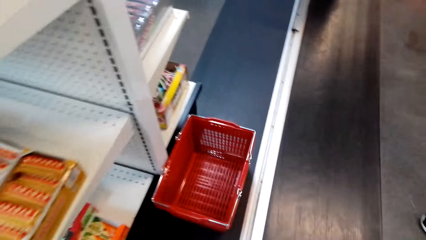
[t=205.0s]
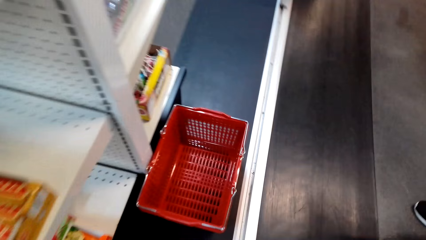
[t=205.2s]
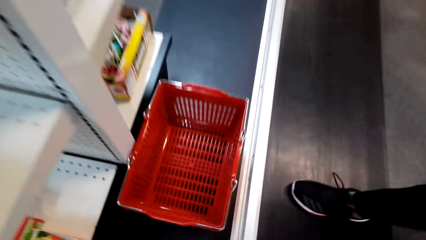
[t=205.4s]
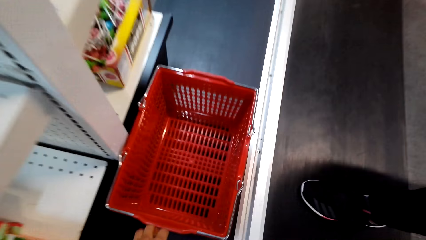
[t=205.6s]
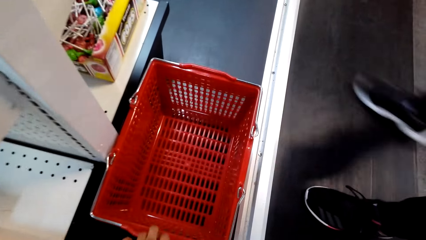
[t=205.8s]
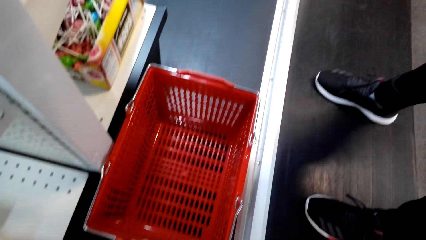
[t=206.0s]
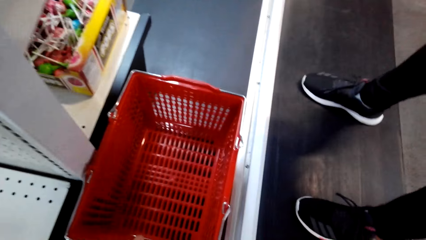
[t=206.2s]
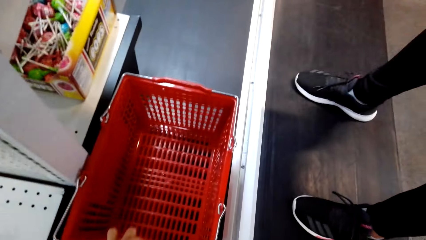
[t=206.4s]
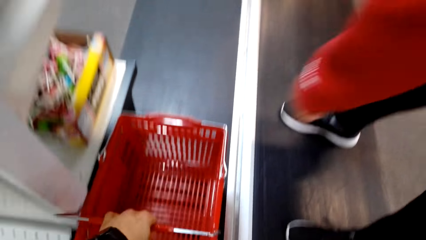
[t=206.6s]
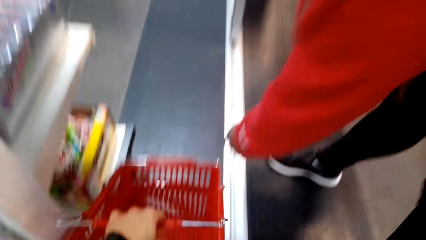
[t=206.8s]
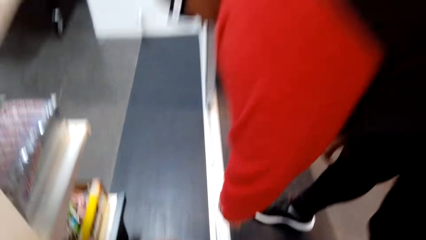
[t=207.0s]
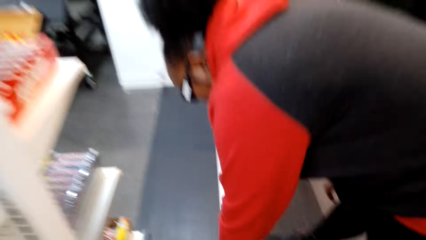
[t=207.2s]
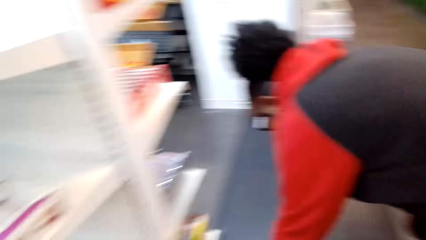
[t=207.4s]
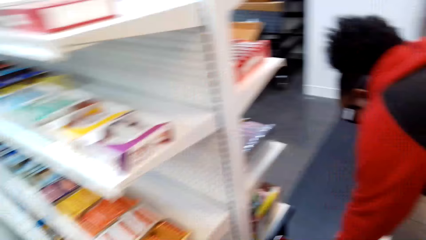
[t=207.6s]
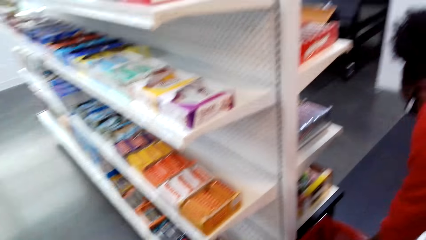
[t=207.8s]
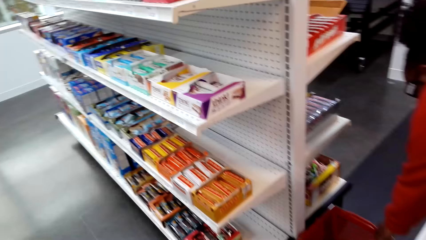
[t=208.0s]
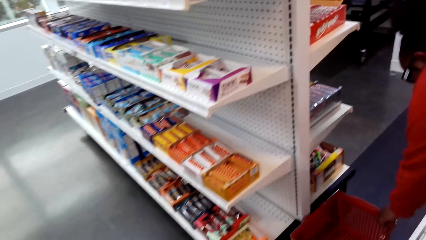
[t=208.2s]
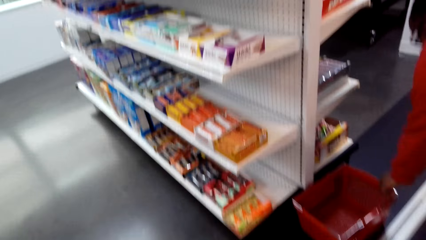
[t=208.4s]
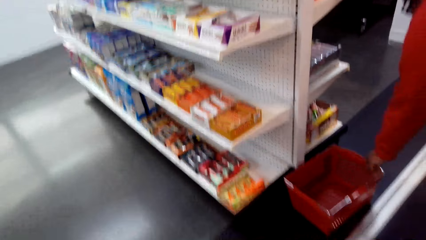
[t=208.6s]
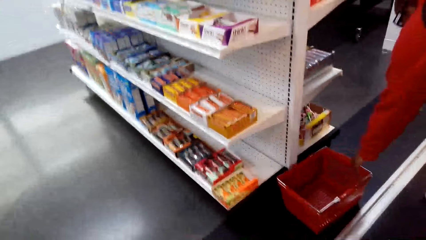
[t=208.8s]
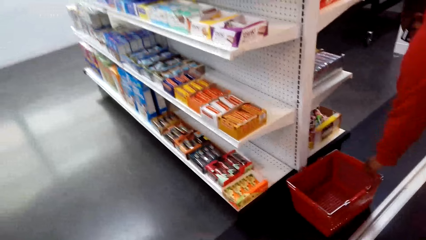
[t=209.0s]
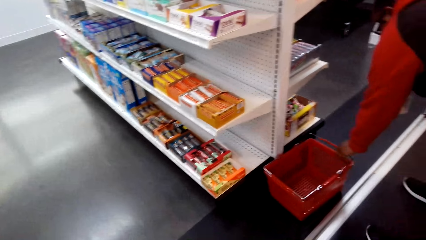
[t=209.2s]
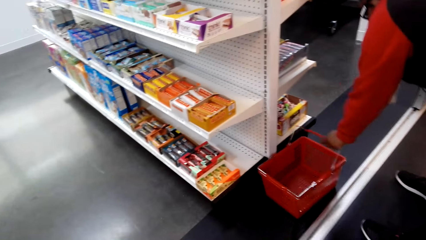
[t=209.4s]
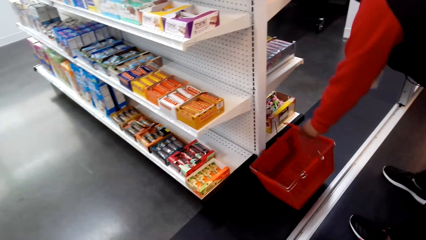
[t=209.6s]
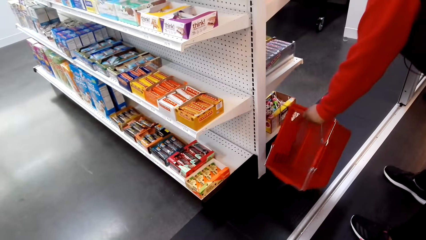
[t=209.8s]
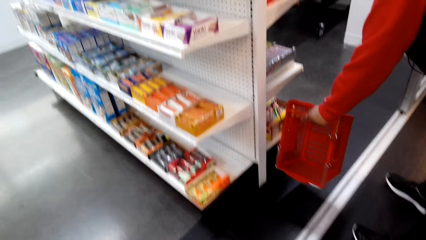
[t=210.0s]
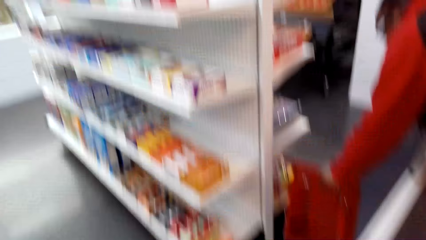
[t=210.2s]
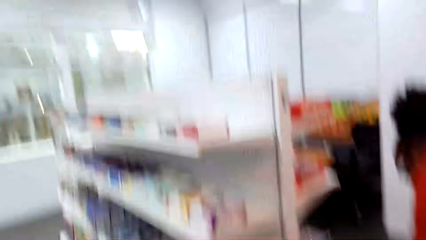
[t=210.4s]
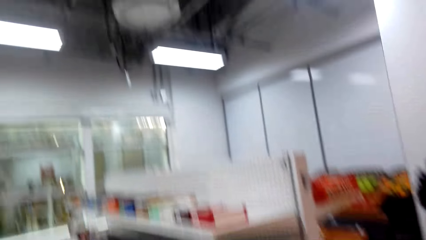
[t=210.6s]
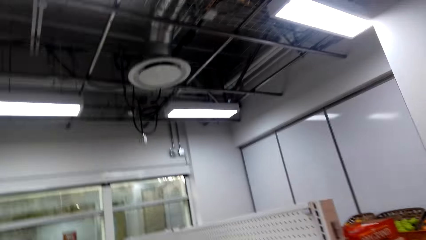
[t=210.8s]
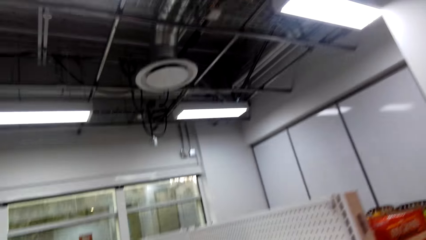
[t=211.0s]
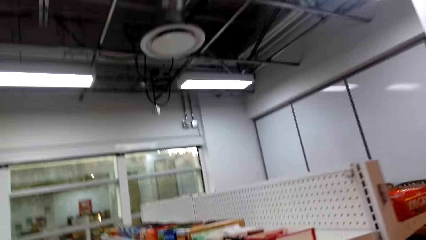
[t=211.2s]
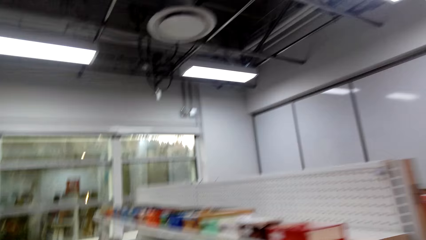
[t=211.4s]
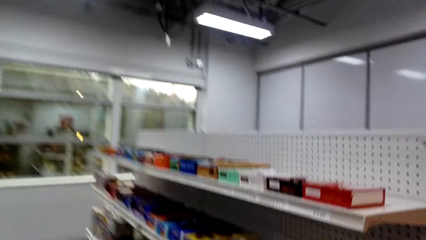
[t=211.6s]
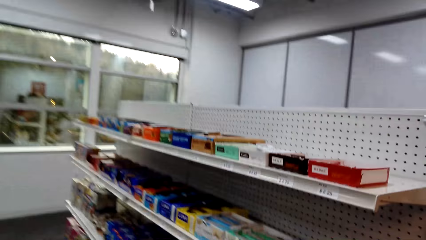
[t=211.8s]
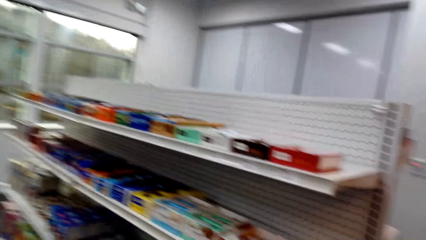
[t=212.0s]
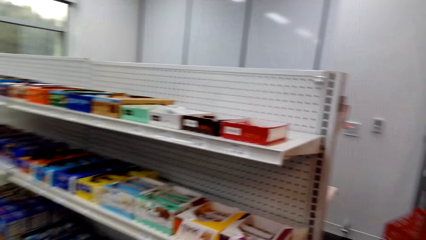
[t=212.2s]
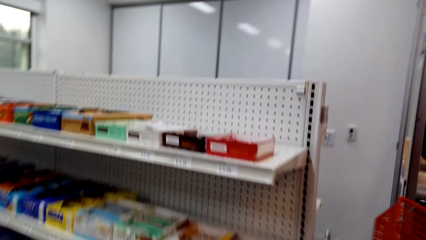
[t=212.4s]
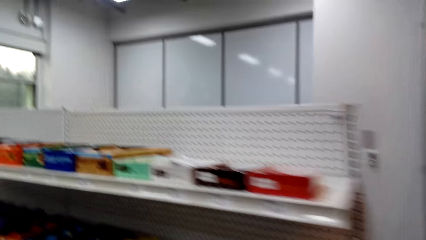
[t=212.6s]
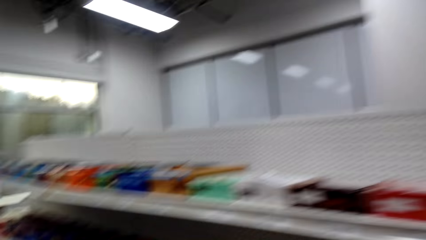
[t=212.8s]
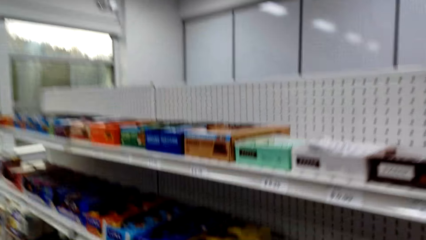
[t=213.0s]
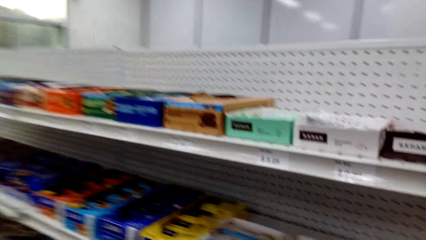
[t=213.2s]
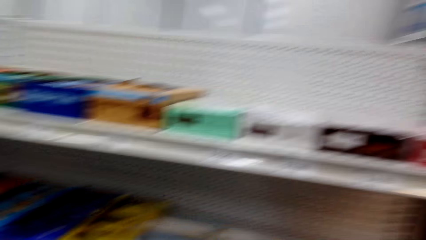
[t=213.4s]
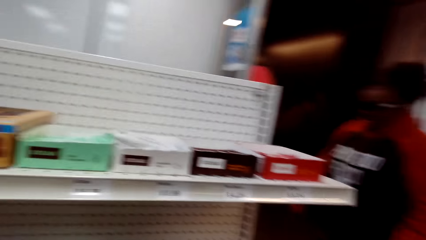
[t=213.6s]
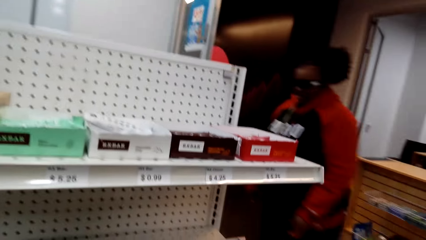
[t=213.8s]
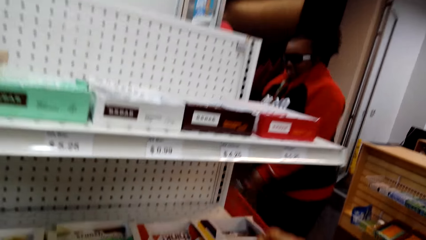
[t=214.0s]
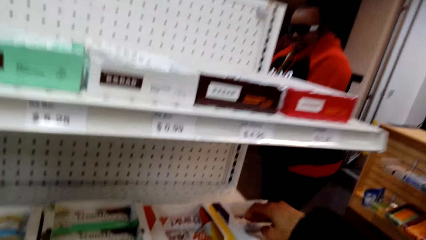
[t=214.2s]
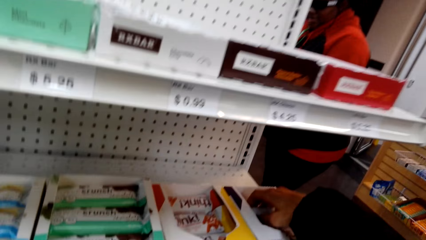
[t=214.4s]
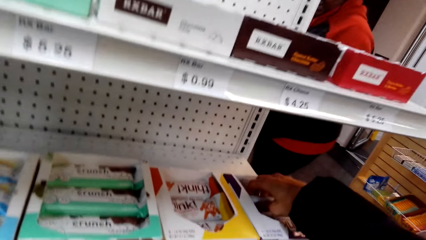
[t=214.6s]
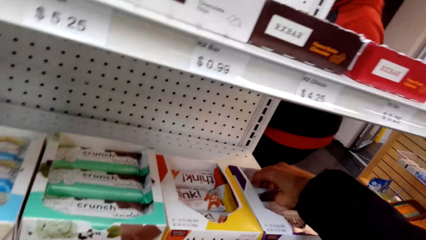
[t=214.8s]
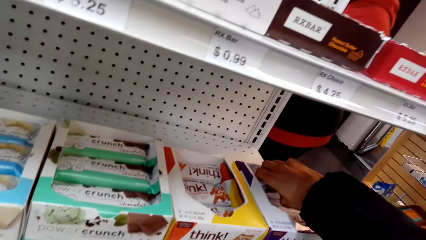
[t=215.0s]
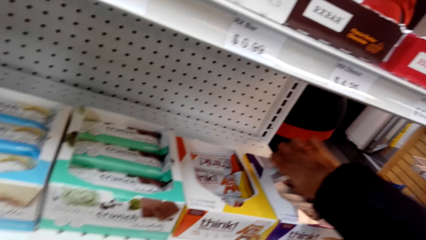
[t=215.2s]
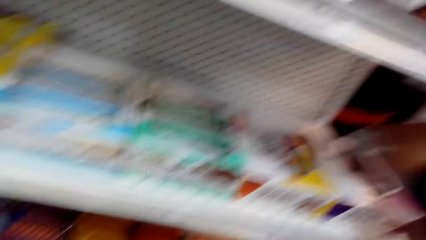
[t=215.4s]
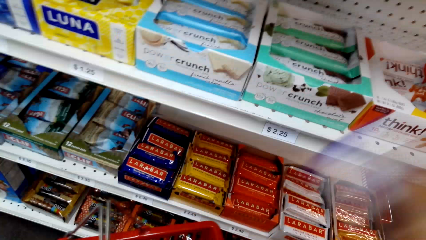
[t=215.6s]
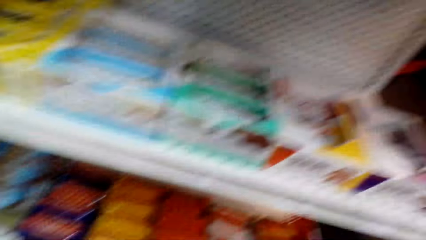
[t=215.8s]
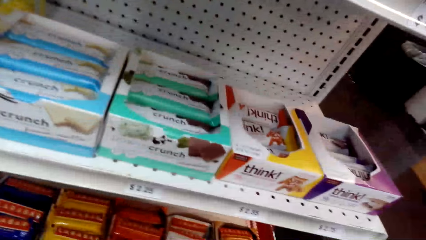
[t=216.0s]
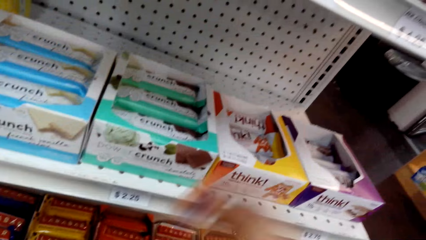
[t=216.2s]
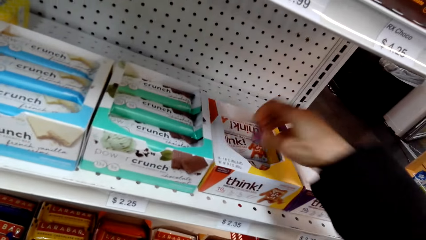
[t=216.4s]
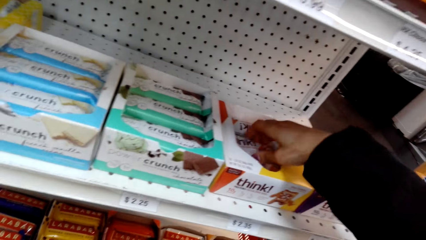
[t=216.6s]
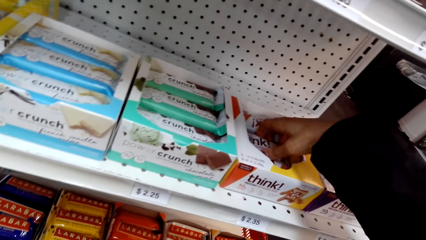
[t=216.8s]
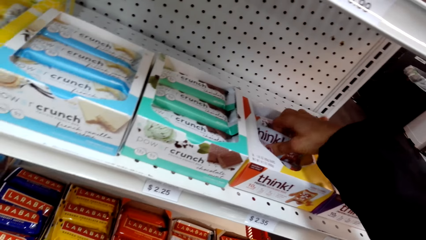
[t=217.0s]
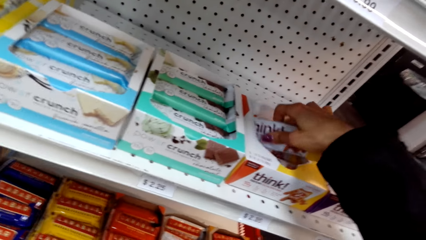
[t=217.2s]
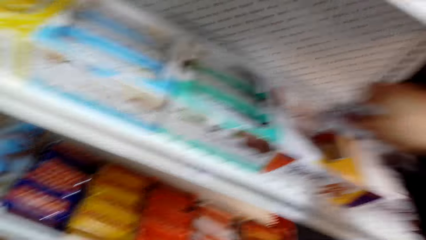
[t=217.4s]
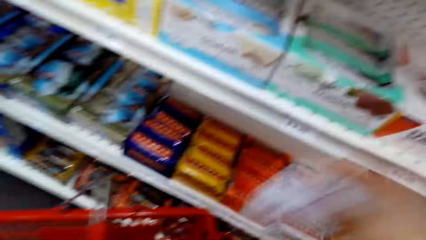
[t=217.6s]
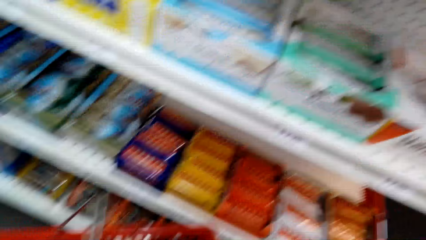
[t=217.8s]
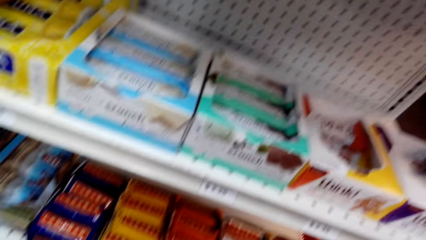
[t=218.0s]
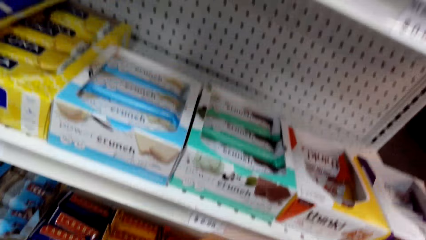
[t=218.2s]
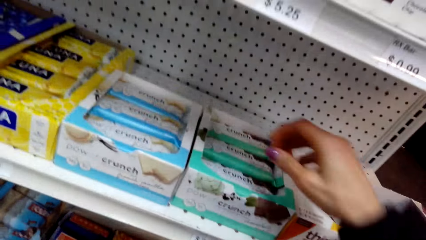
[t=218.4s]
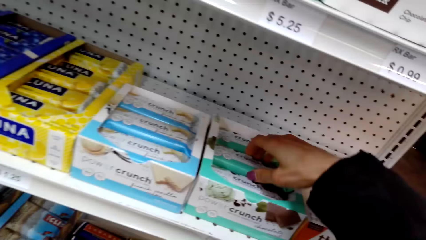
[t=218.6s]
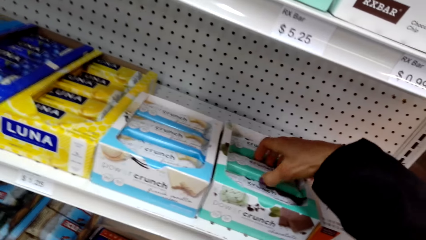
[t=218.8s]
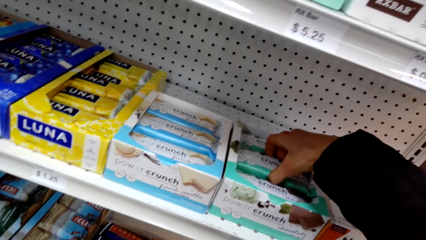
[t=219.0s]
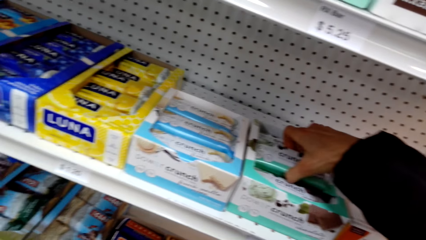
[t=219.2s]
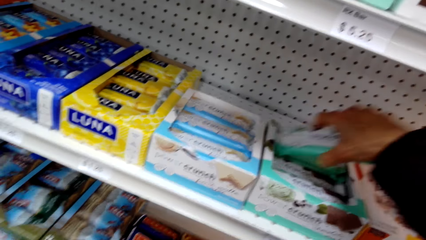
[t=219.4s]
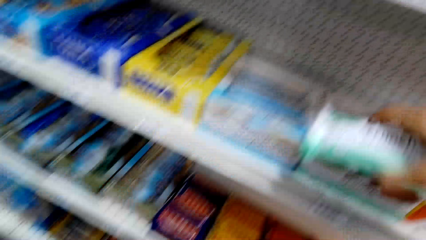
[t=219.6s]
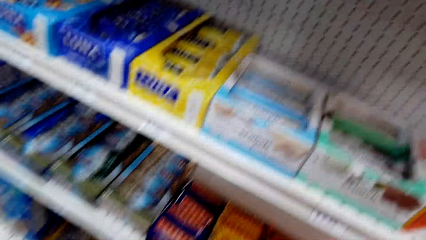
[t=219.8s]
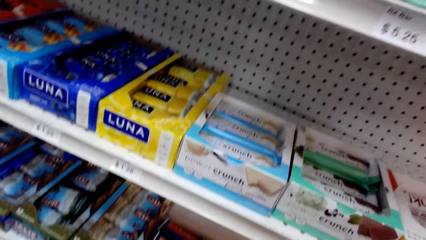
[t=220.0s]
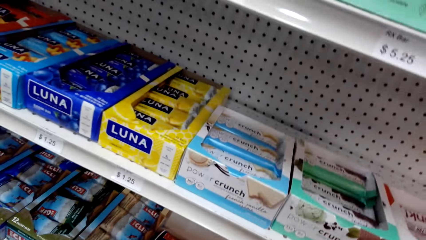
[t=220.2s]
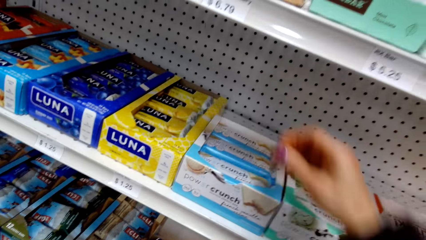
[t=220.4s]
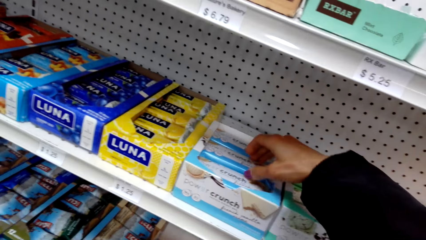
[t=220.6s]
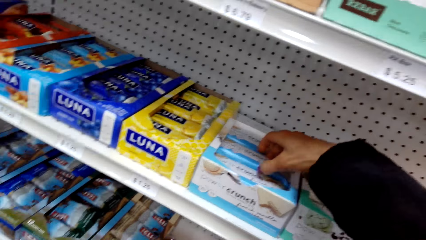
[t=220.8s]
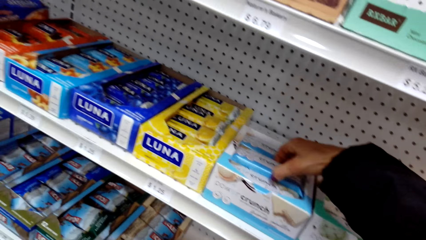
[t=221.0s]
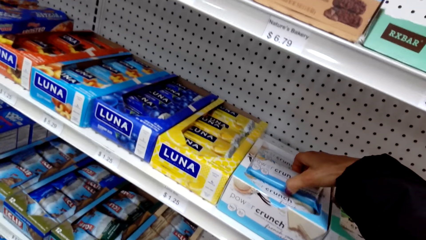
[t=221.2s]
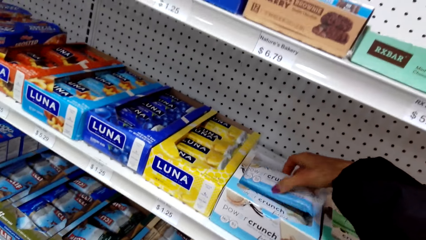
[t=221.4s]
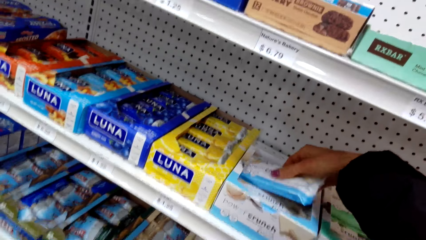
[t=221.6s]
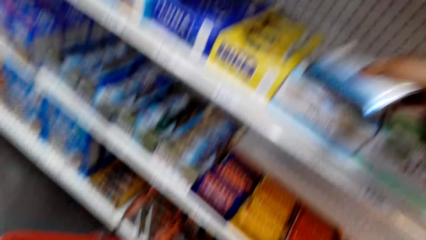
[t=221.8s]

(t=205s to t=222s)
The camera wearer holds a shopping basket. A woman bends. The woman picks up a shopping basket. The camera wearer looks around. They pick Think from the box. They pick Pow Crunch from the box.
